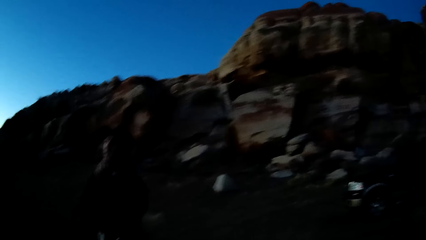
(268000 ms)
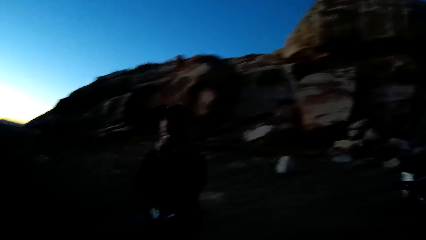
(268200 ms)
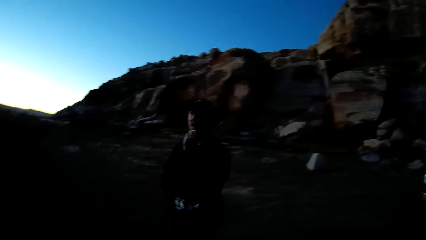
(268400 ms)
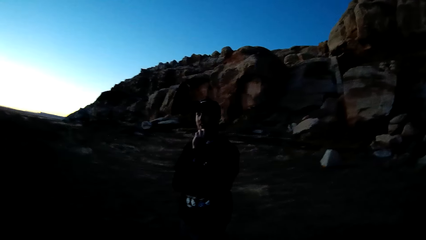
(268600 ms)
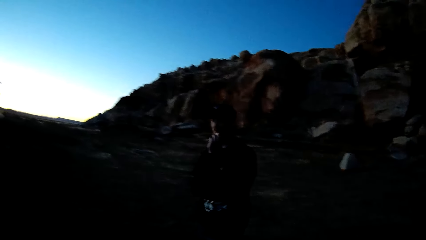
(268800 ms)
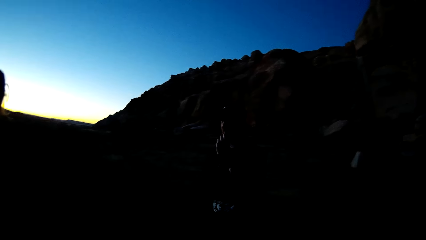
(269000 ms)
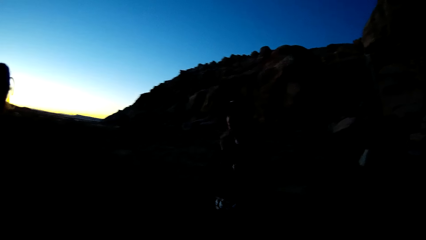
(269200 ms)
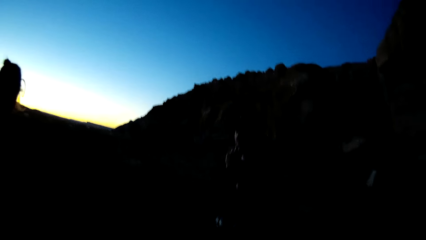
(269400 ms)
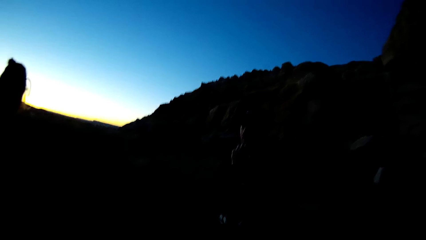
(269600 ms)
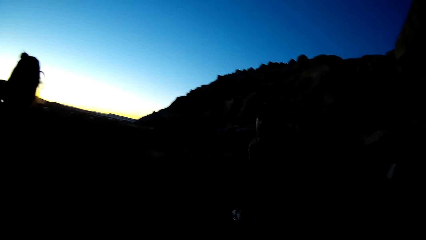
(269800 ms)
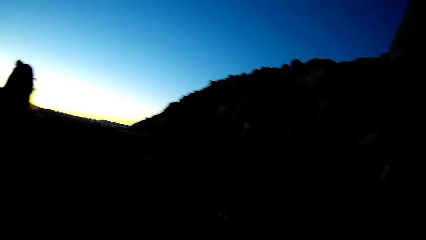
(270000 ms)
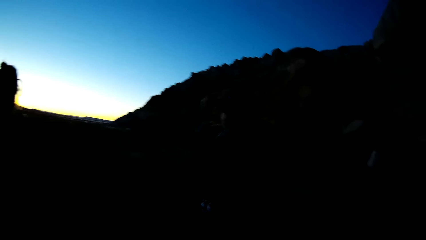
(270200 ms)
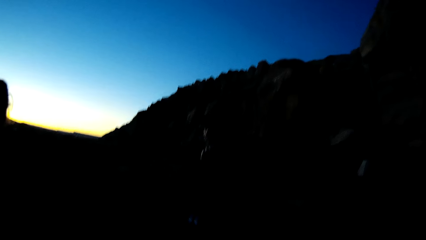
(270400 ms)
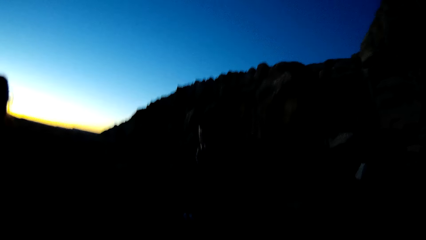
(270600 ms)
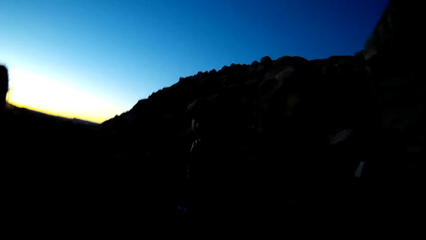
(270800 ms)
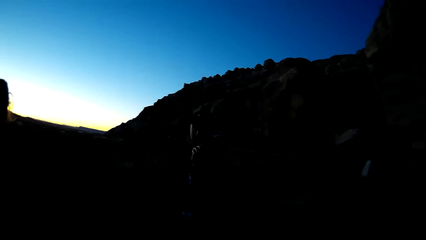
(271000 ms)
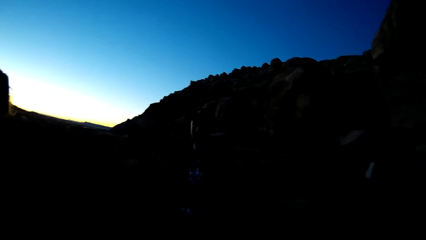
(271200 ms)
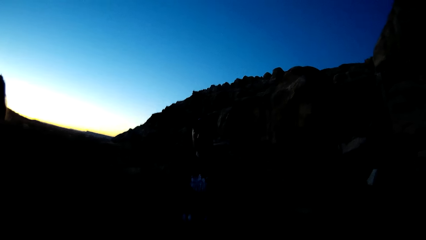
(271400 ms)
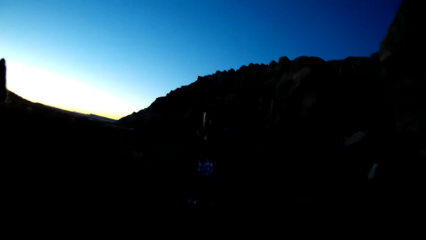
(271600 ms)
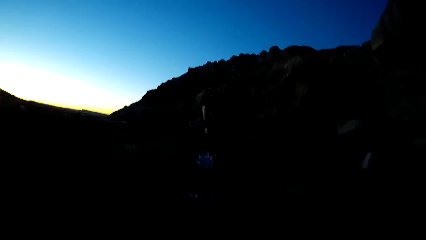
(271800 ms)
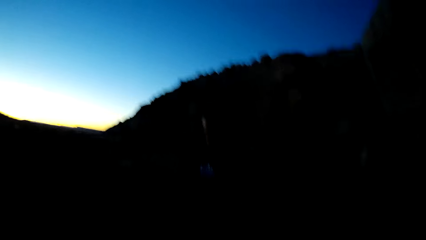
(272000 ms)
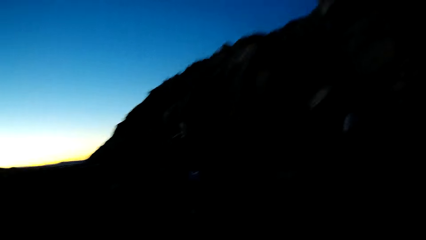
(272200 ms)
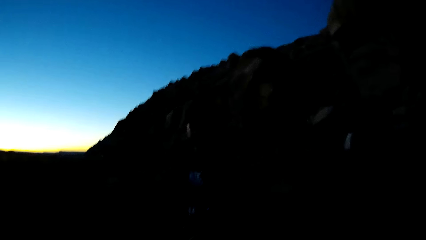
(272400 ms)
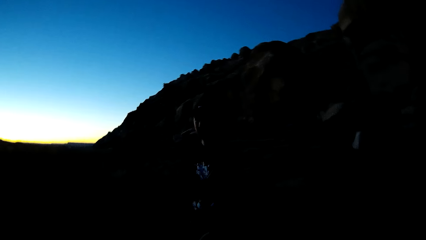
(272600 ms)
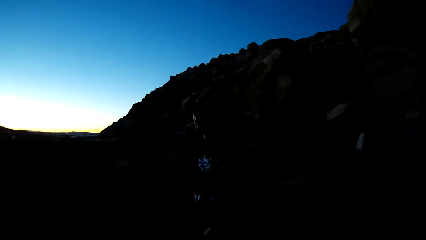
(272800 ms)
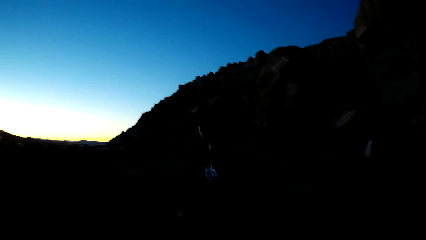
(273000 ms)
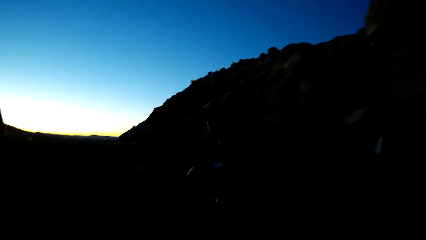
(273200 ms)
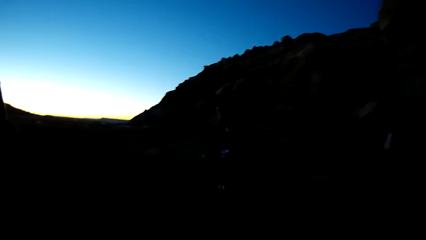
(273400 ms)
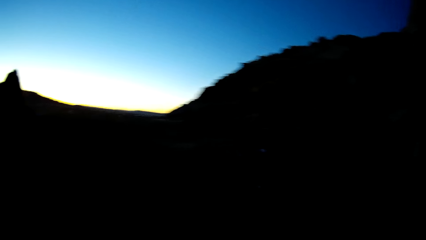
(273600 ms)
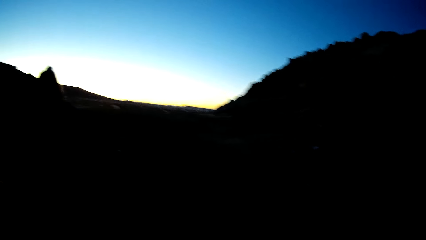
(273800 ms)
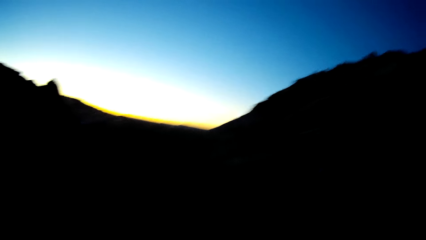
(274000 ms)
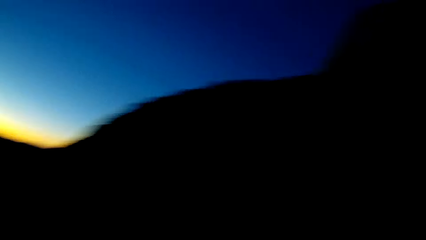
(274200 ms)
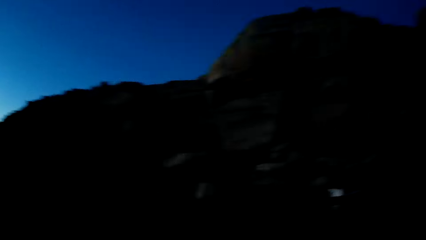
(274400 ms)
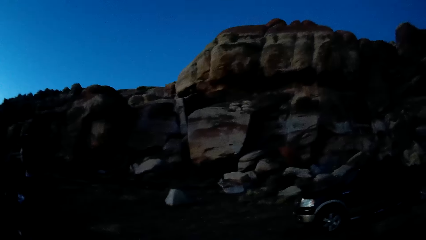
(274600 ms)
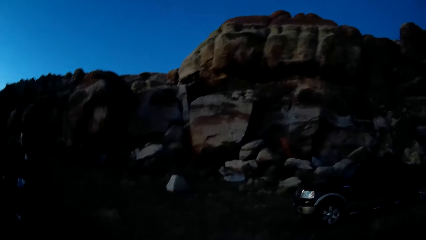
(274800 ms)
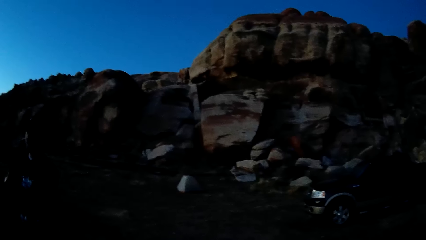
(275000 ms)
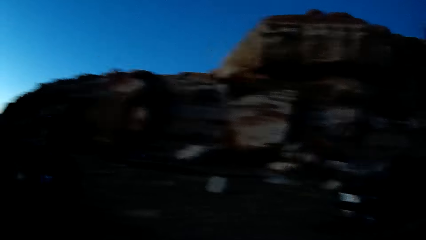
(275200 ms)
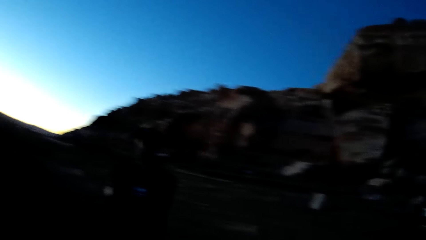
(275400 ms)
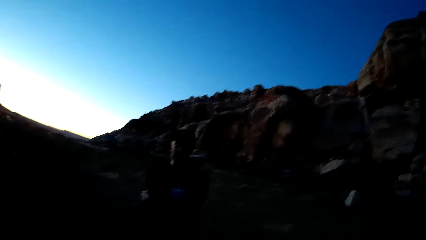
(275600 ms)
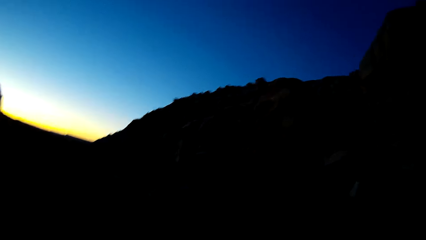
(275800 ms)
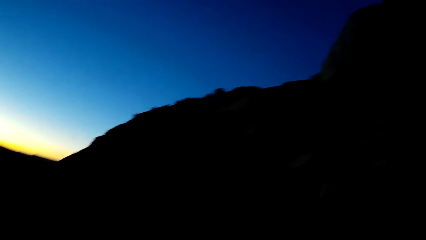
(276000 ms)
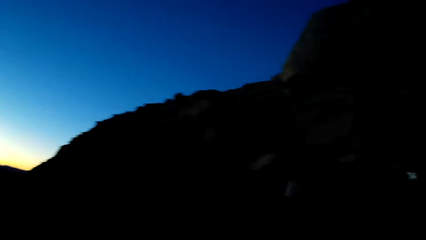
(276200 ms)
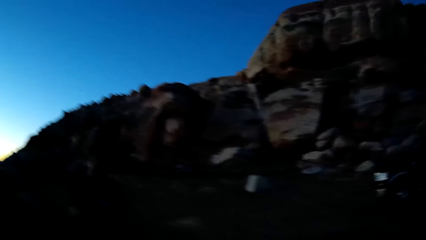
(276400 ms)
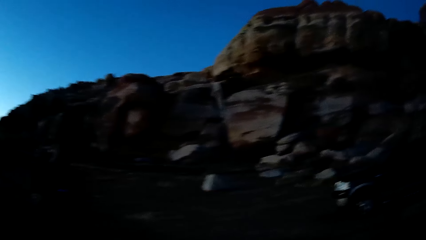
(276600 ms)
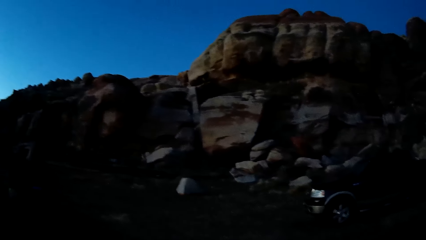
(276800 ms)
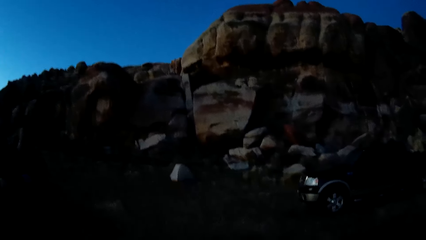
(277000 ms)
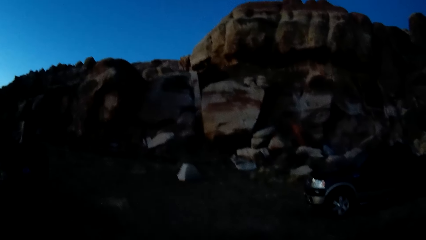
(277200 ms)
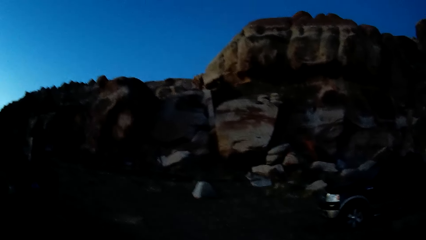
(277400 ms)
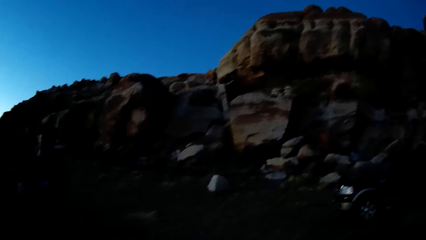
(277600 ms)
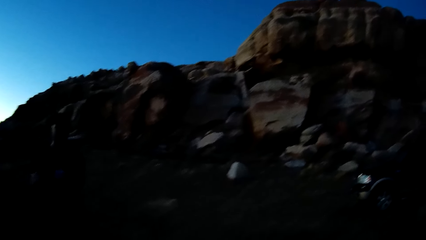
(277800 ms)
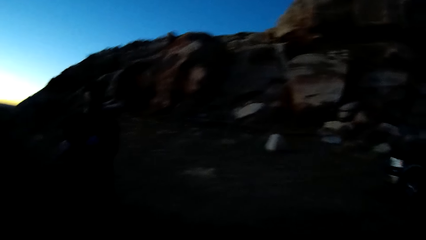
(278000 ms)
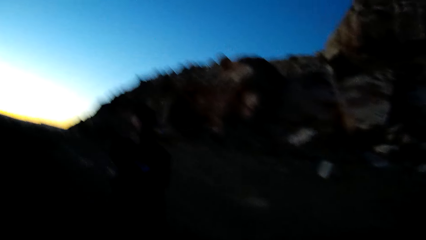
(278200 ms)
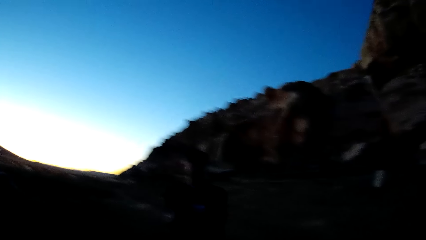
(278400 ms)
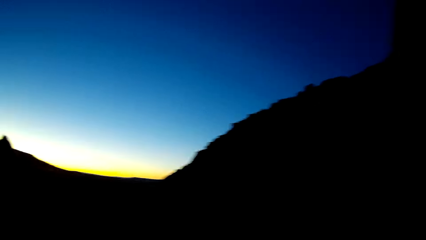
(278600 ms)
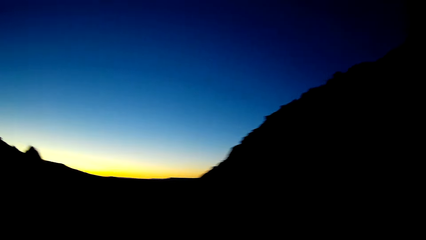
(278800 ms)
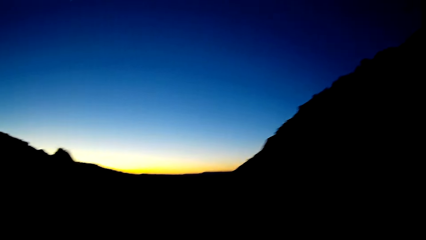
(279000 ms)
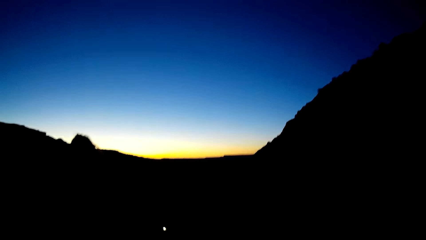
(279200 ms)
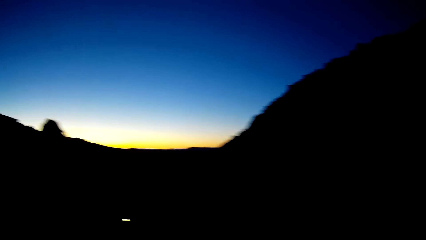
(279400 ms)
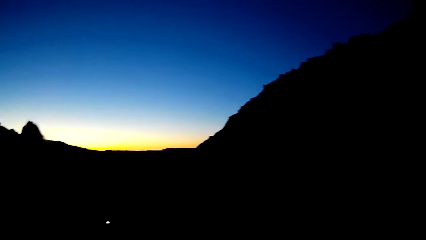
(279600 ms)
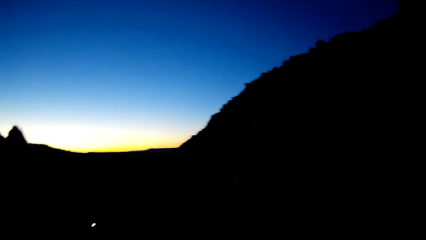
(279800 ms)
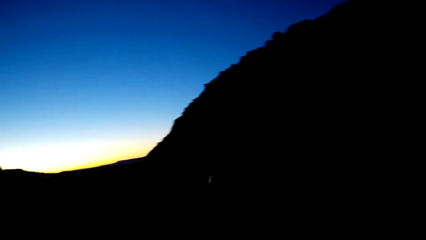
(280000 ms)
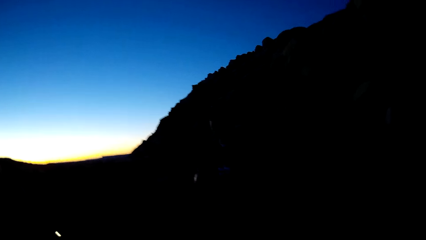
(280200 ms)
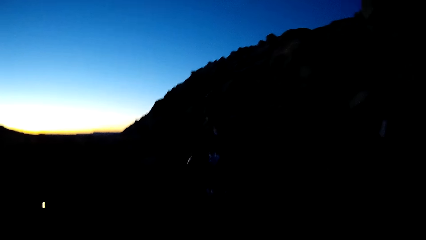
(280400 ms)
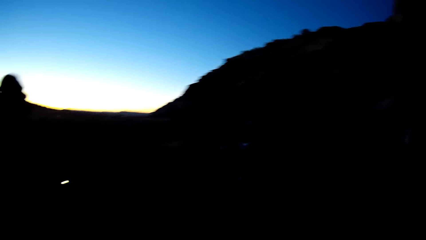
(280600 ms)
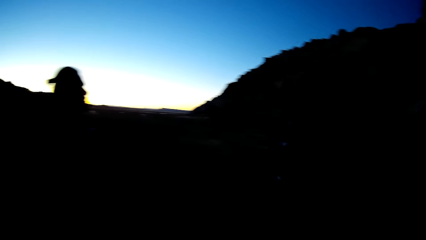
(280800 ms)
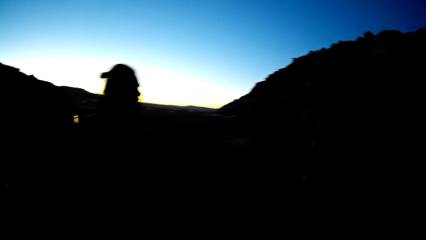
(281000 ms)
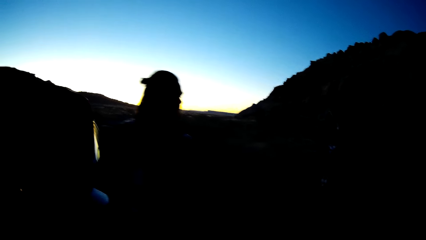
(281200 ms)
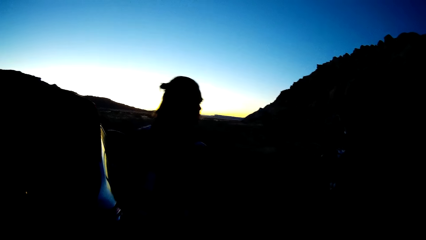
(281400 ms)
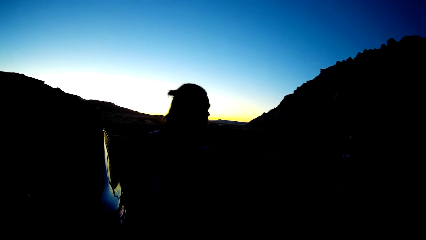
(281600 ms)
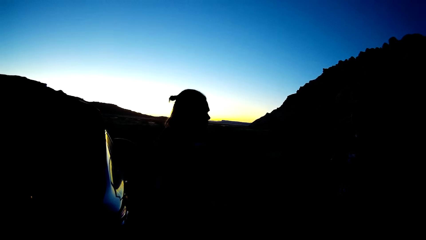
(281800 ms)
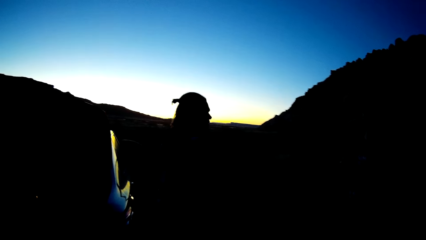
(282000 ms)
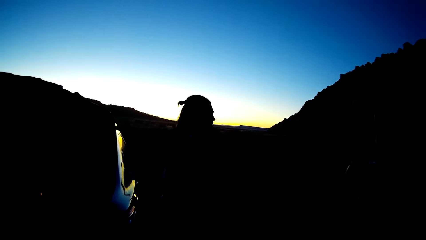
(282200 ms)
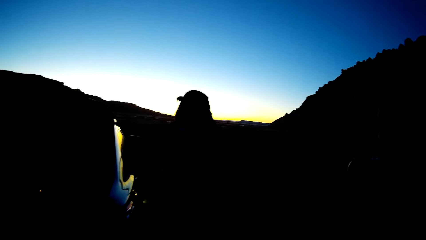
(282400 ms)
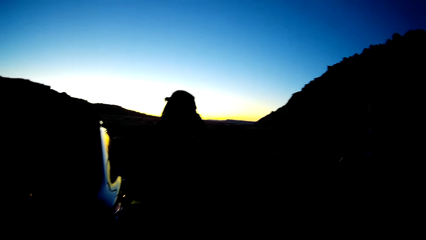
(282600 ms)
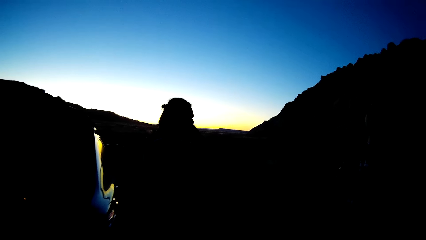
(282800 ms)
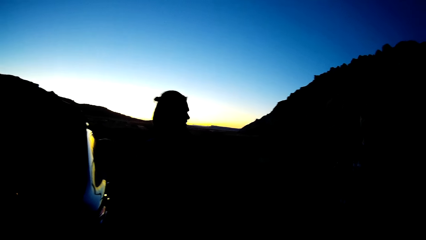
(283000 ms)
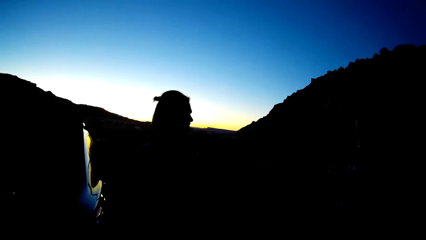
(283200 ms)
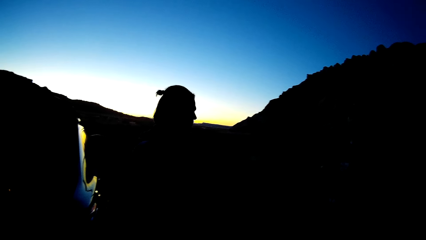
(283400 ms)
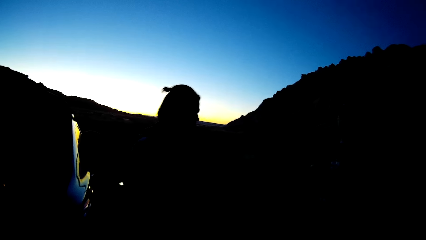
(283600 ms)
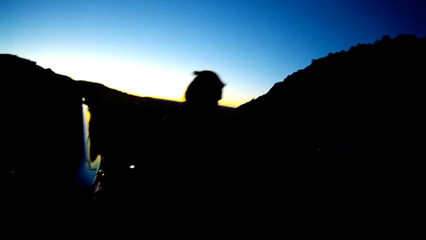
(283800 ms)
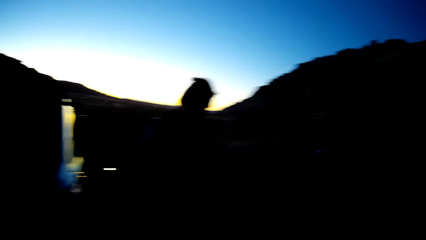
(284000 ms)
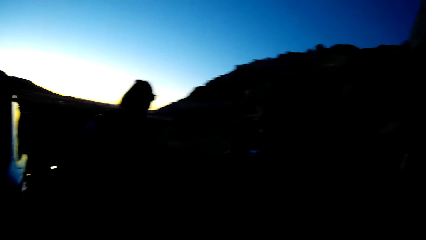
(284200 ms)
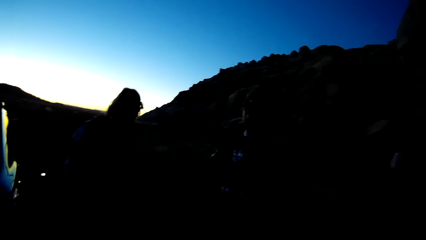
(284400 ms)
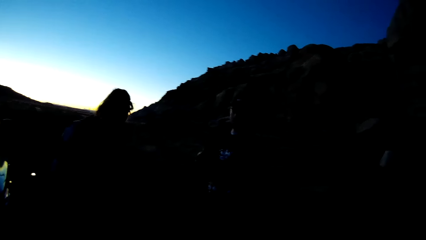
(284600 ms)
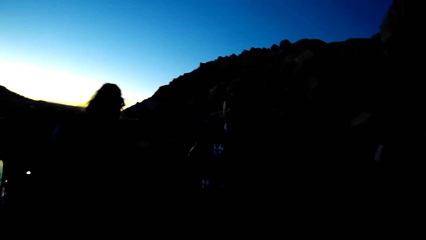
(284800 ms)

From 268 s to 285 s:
The camera wearer looks around.
